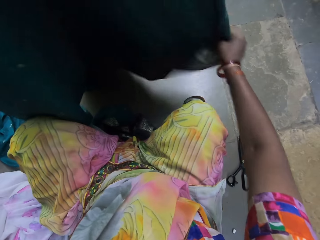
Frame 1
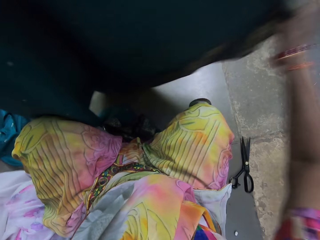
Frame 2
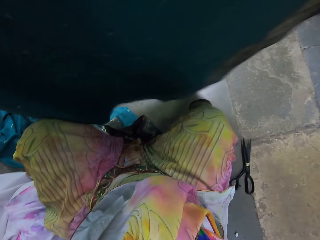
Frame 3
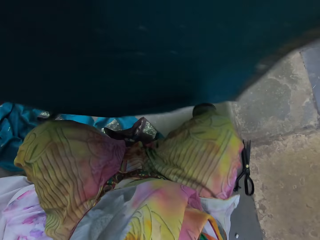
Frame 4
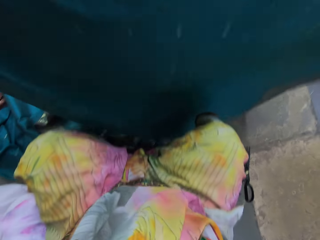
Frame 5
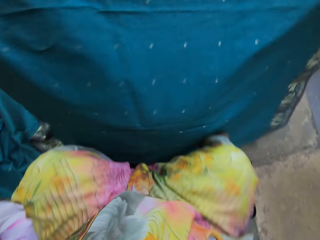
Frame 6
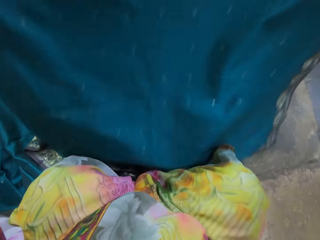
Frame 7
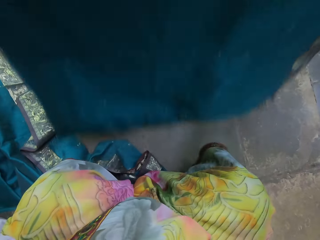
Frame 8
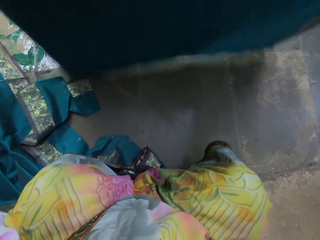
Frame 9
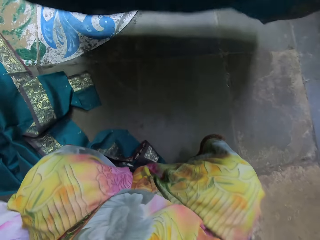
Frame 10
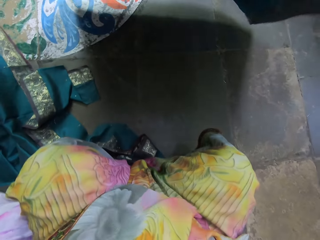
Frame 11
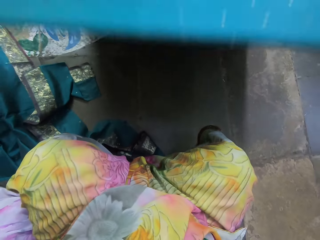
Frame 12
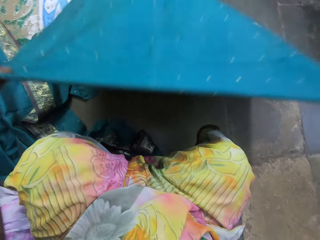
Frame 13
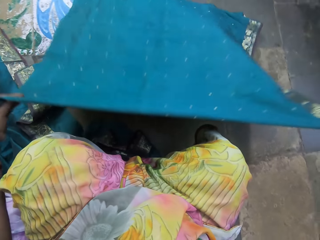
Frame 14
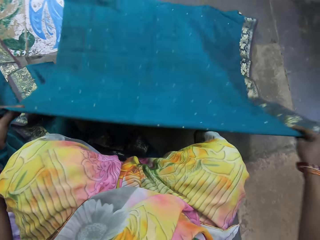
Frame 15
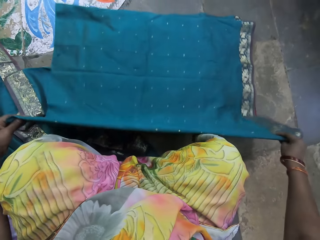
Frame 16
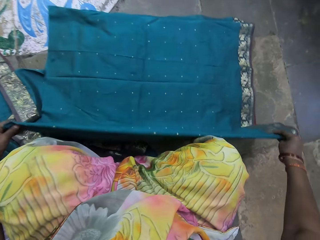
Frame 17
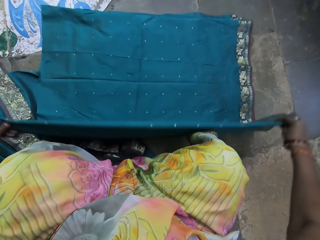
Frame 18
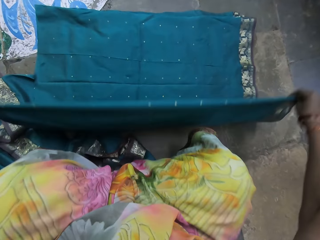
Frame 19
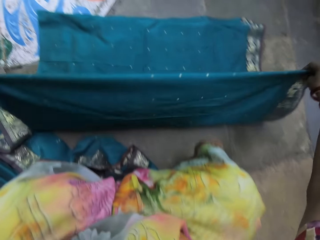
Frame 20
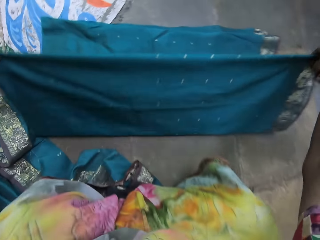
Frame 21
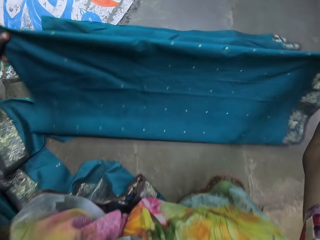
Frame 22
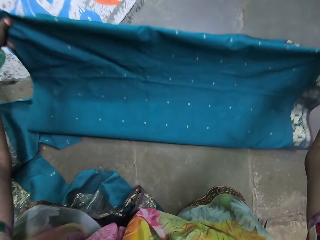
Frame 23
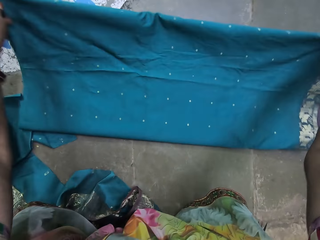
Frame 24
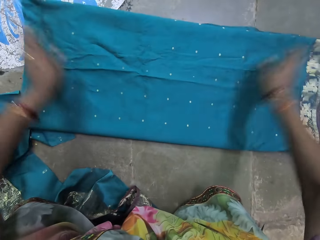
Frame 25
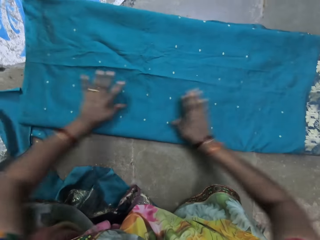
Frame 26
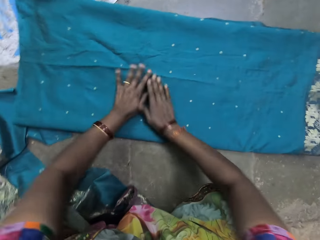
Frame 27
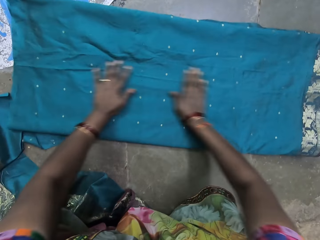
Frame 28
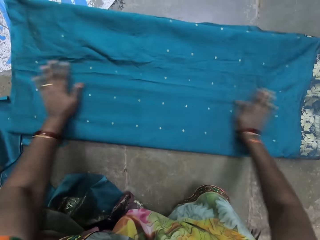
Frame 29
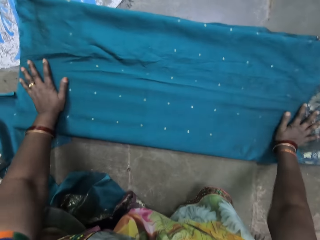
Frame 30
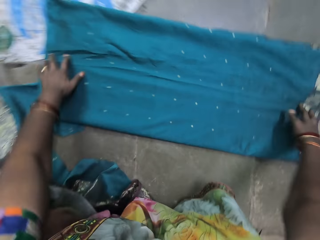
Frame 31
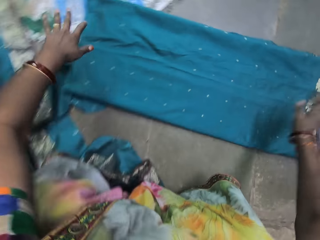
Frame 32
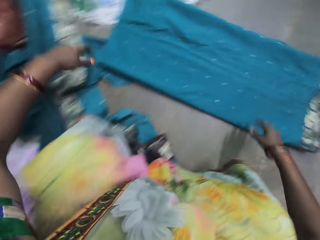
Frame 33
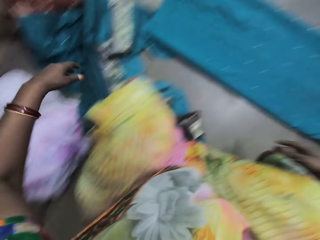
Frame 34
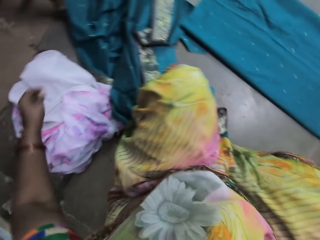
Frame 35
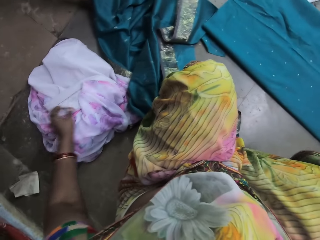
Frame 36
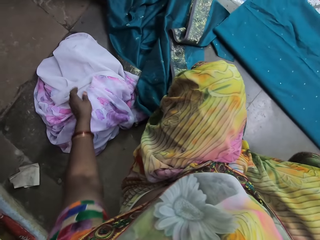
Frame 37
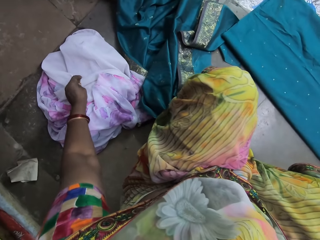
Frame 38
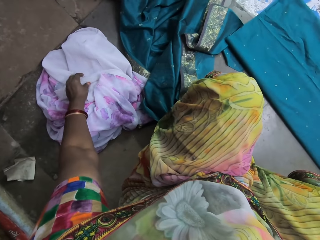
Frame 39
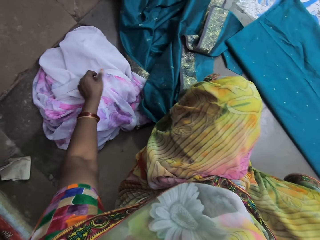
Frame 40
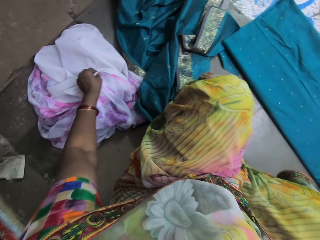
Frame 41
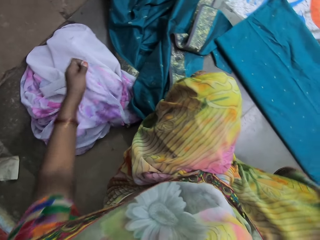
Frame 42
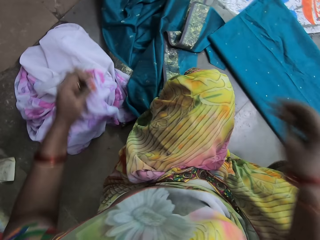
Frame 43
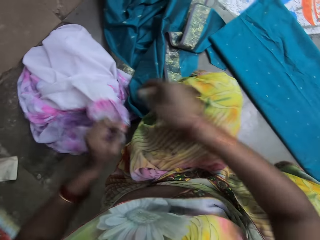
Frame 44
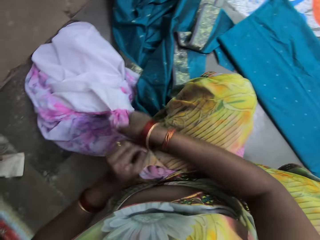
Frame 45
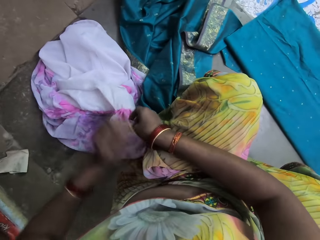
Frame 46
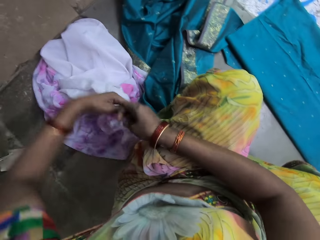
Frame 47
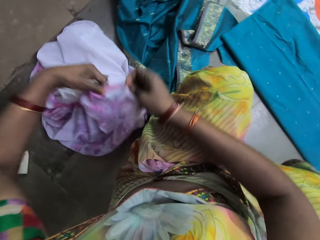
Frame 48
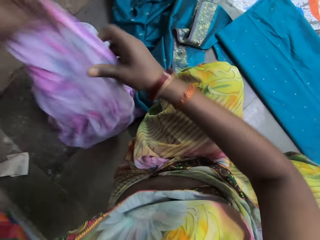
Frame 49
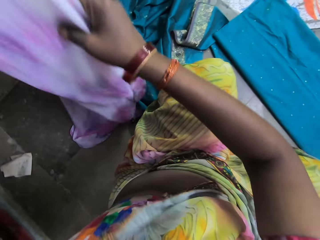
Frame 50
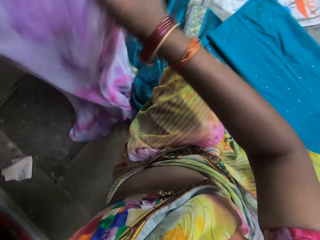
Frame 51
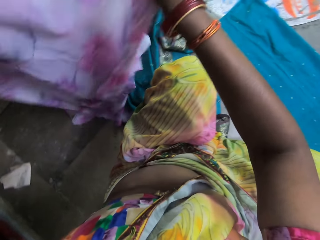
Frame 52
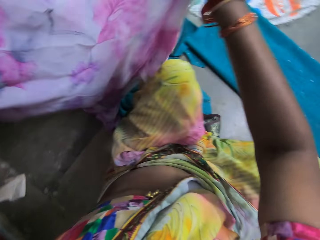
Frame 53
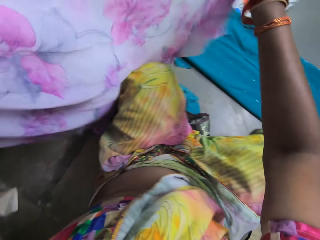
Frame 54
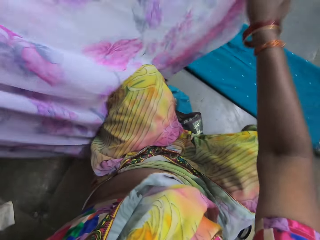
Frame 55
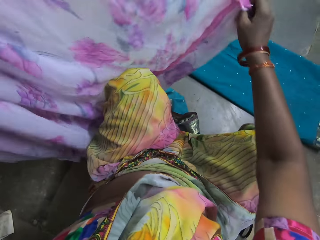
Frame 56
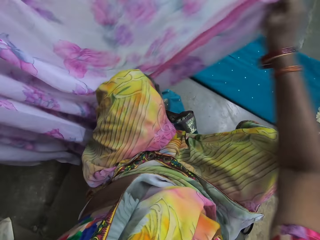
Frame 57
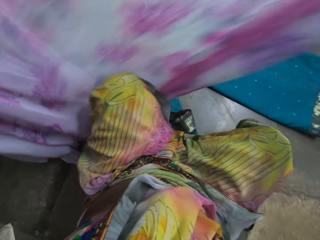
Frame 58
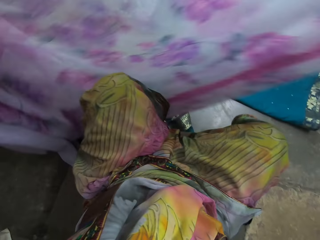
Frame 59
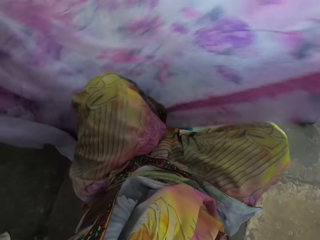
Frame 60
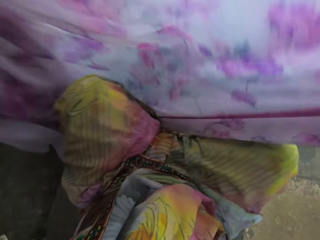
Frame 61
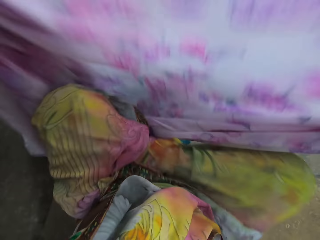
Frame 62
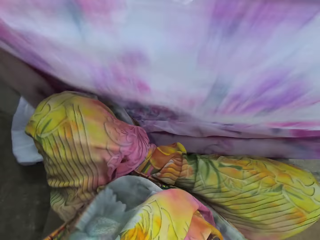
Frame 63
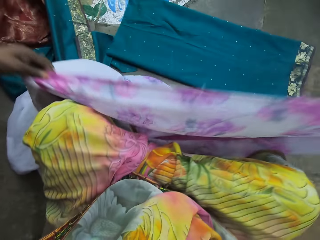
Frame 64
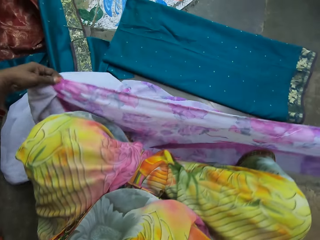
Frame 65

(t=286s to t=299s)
The camera wearer lays the fabric on the floor with her hands. She folds the cloth on the floor with her hands. She spreads her hands across the fabric on the floor. She picks a gown on the floor with her left hand. She holds the fabric with her hands. She checks the cloth.

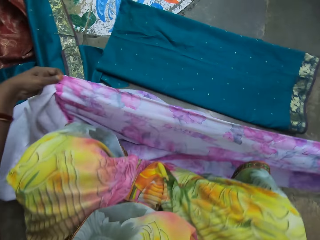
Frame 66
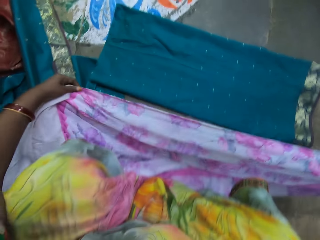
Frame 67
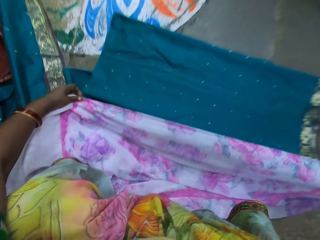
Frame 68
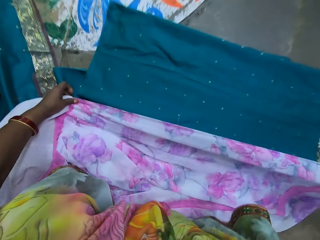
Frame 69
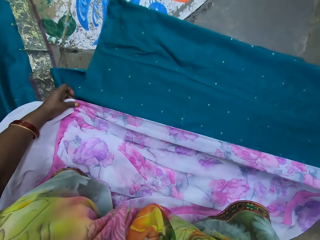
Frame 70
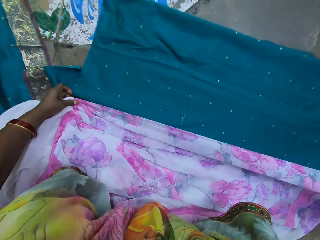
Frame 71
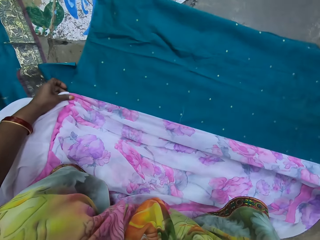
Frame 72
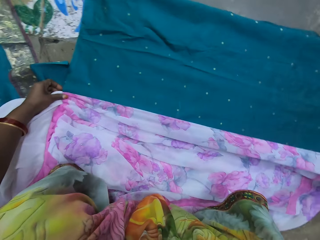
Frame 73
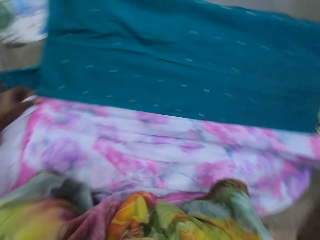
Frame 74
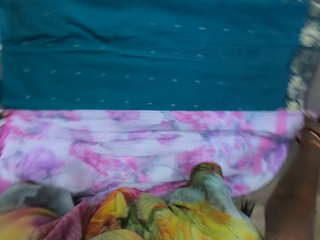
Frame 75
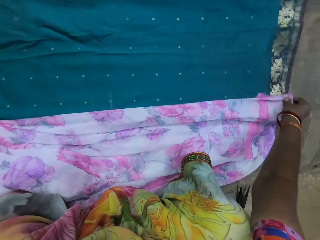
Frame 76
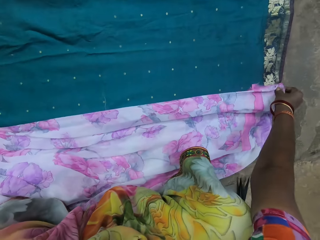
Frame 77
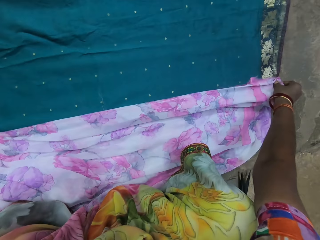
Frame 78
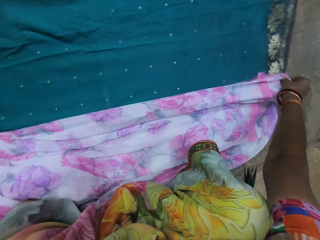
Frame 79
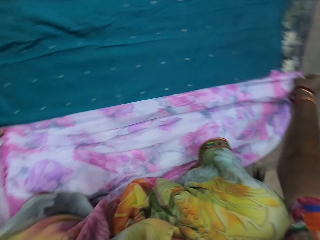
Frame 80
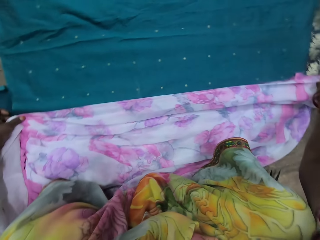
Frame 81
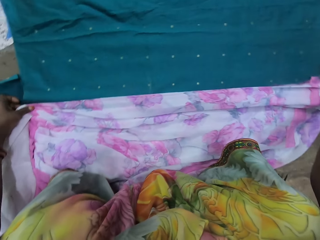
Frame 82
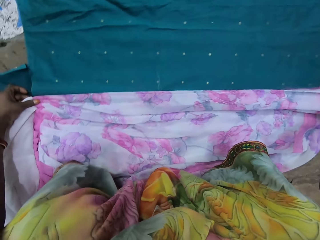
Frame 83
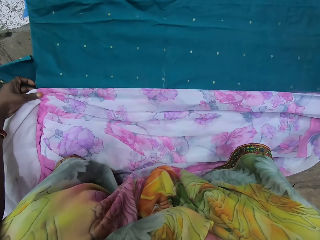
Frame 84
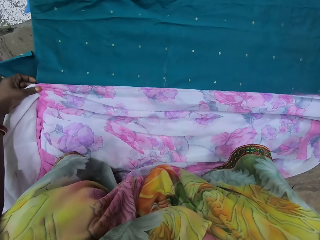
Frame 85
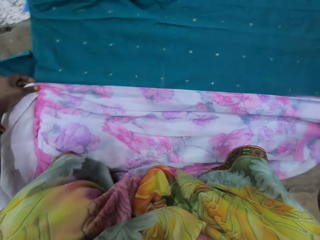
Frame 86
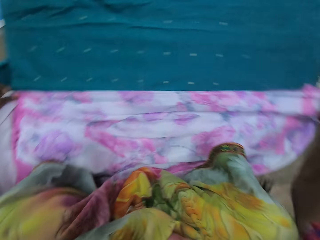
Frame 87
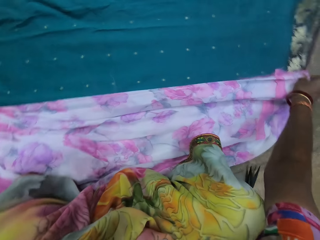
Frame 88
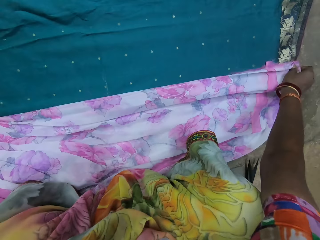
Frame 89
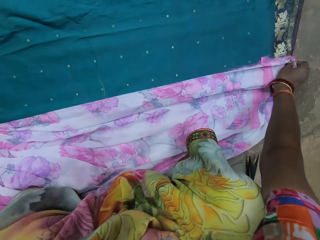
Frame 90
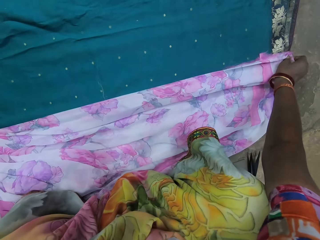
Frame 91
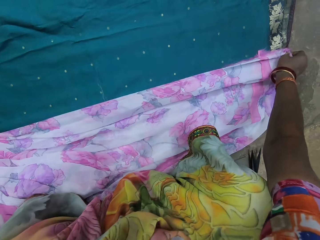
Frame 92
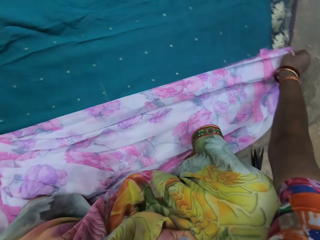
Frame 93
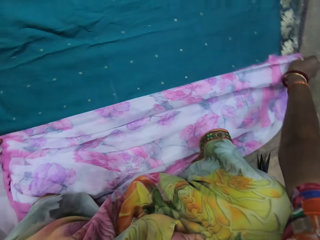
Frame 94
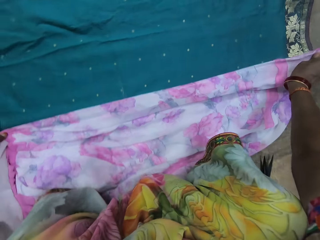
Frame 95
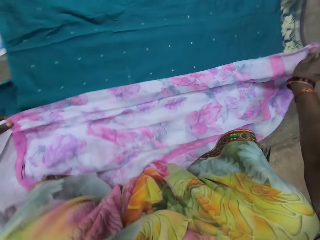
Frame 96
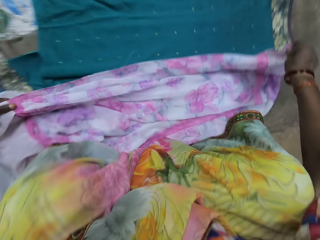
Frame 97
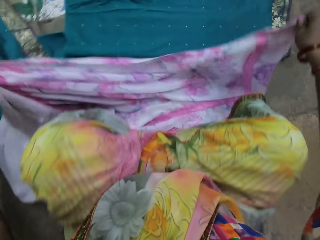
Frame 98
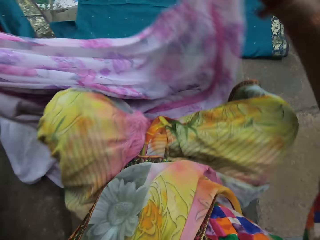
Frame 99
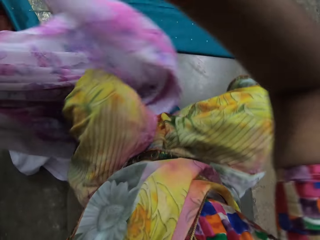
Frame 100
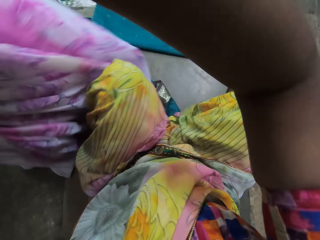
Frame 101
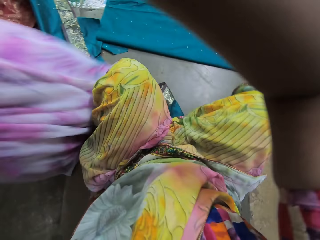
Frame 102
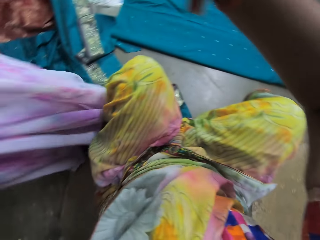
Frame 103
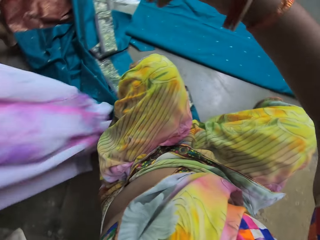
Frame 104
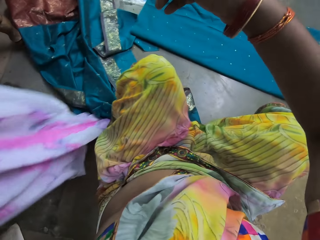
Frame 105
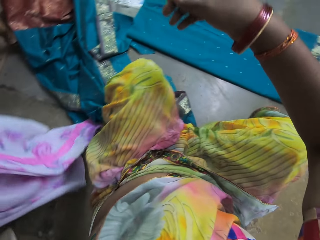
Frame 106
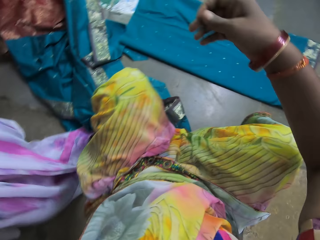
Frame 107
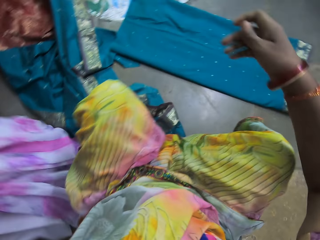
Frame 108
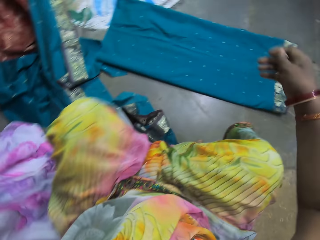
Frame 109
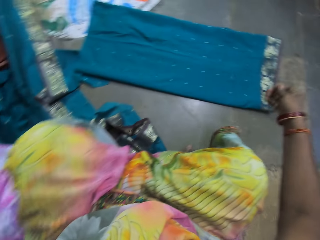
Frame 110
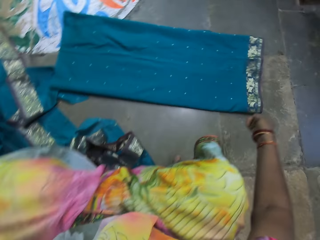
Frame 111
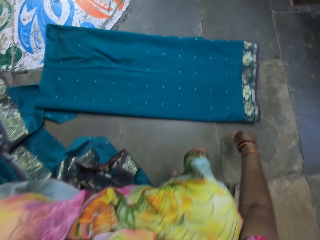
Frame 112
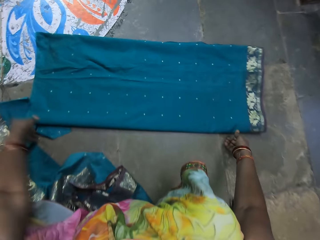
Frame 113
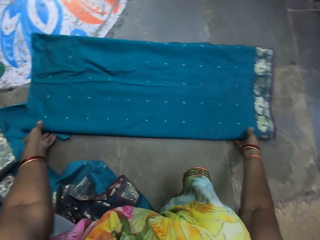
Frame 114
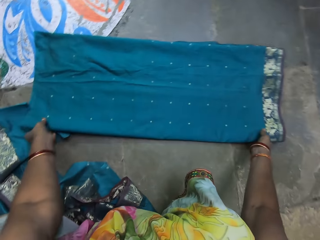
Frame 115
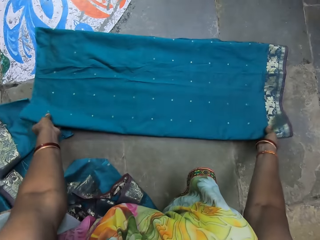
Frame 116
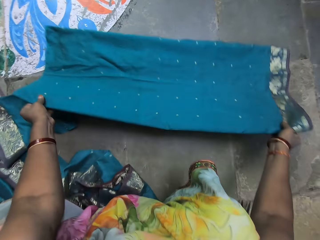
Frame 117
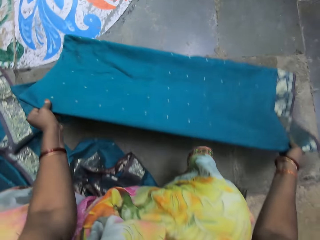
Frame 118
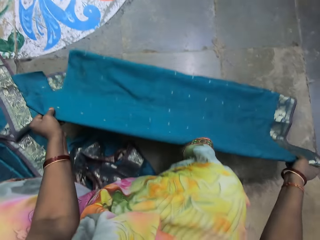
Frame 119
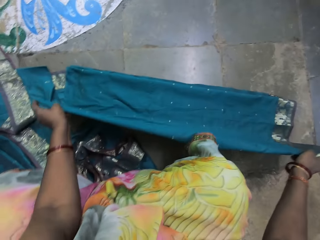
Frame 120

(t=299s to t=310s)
The camera wearer measures the fabric on the floor with the gown in her hands. She compares the measurements. She lifts the cloth. She drops the gown on the floor with her left hand. She picks up the fabric on the floor with her hands.
